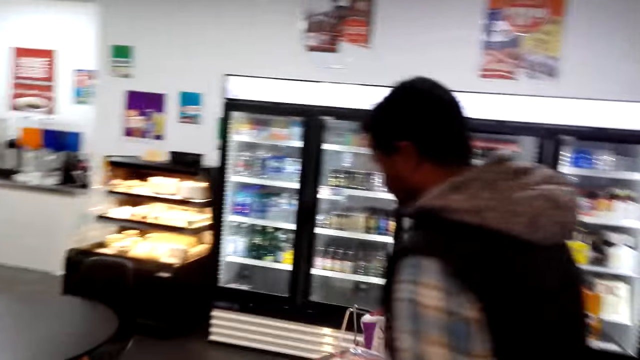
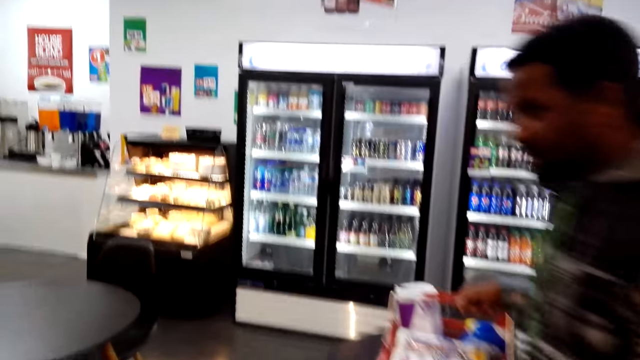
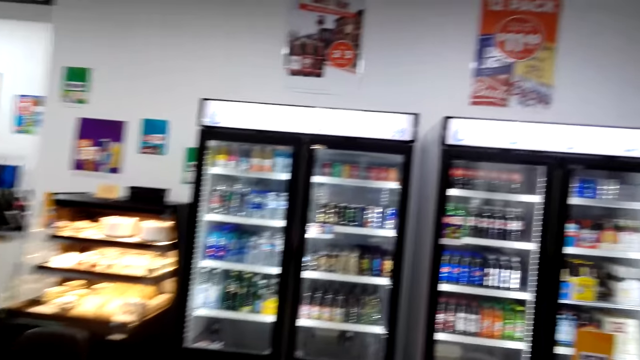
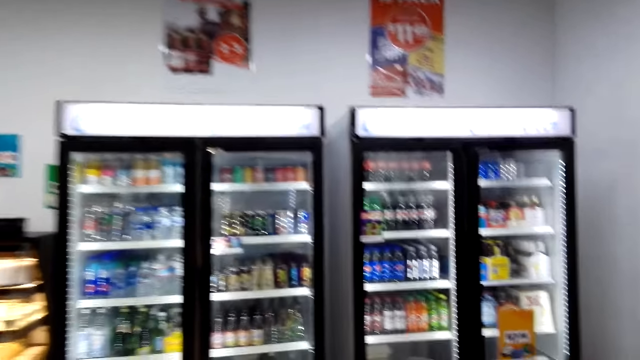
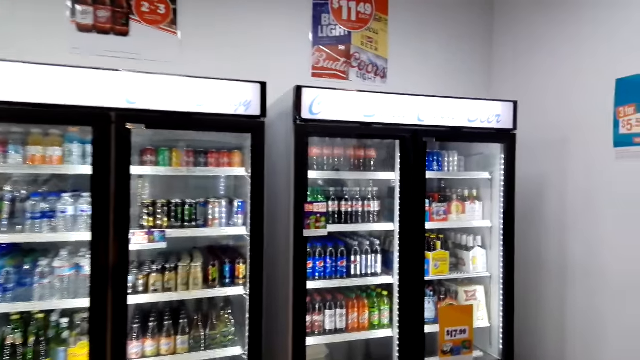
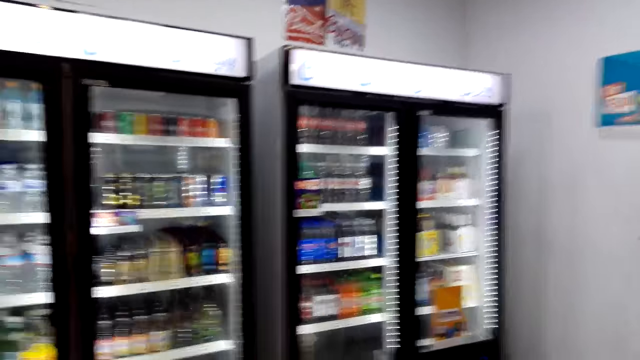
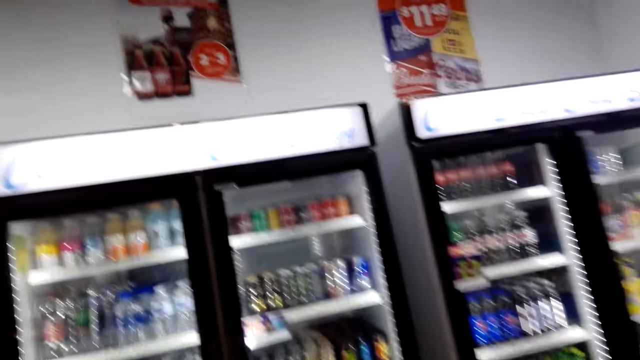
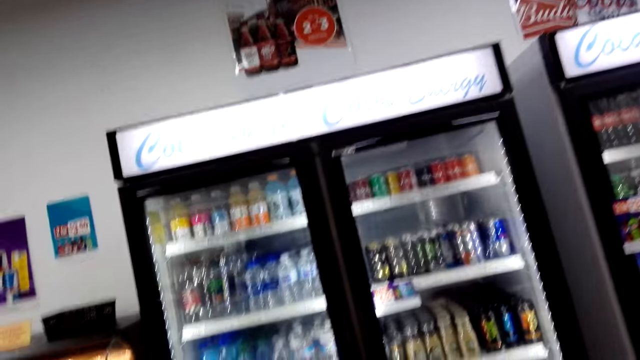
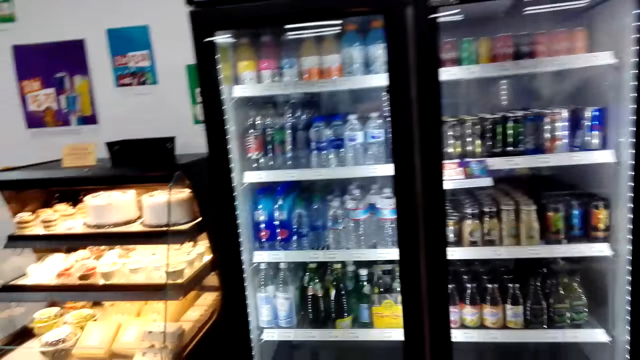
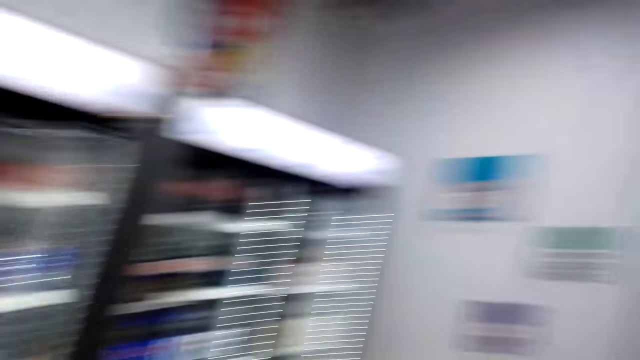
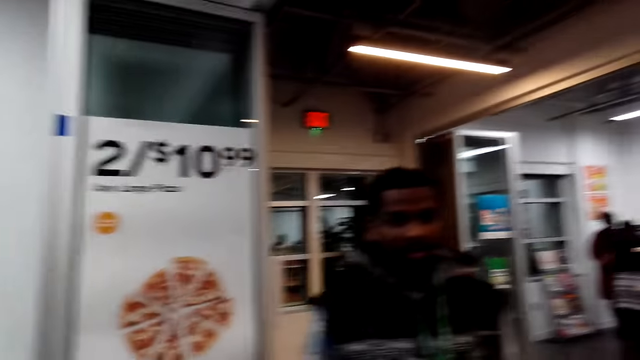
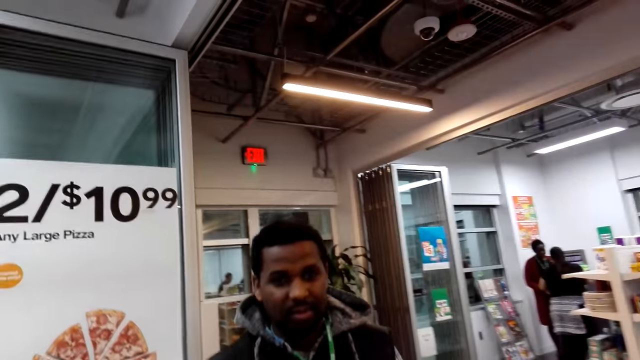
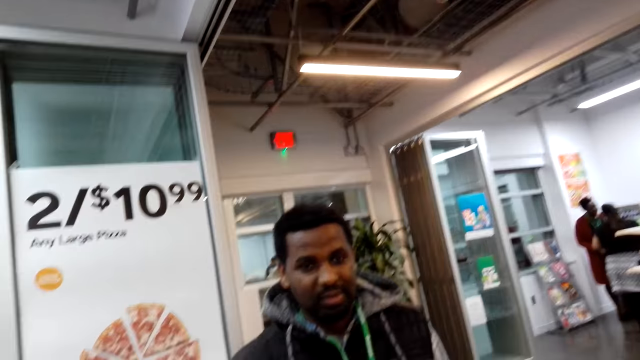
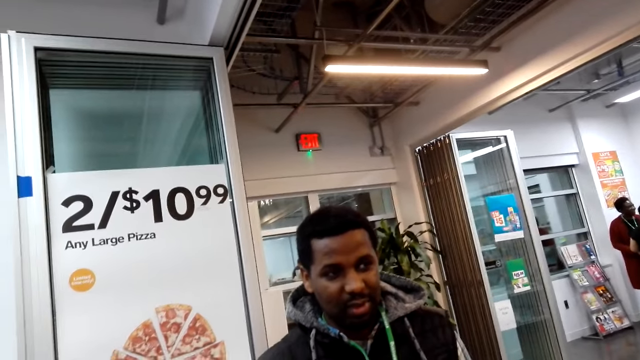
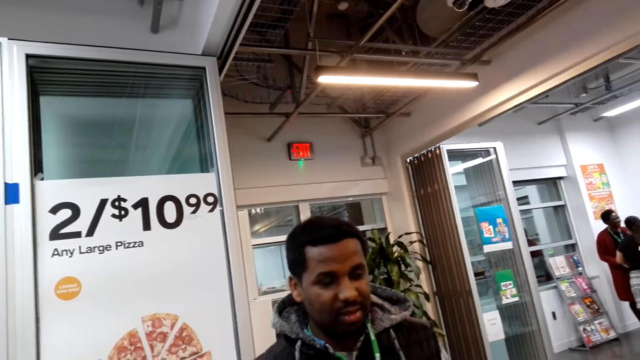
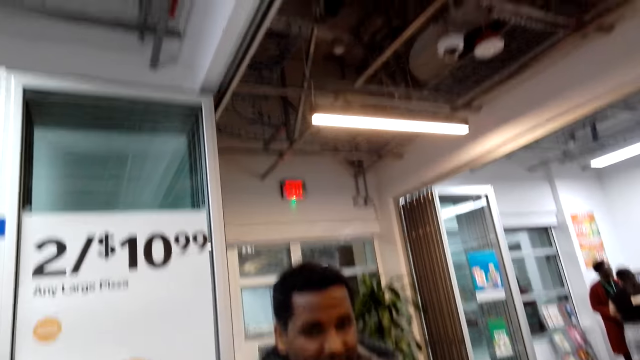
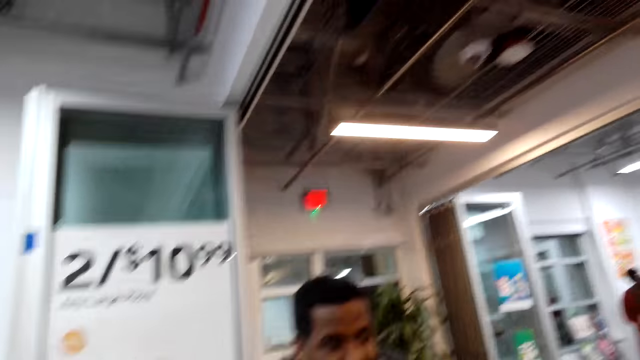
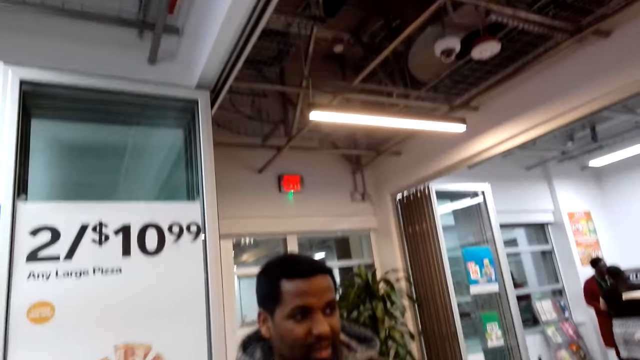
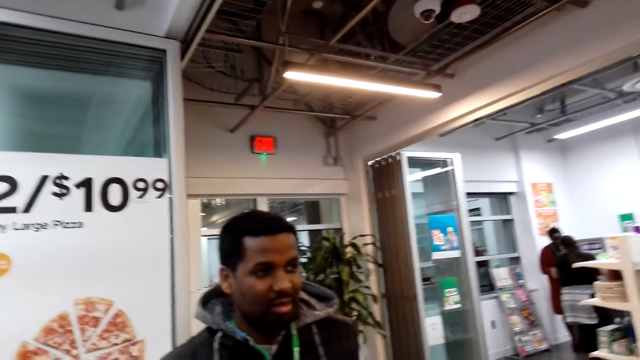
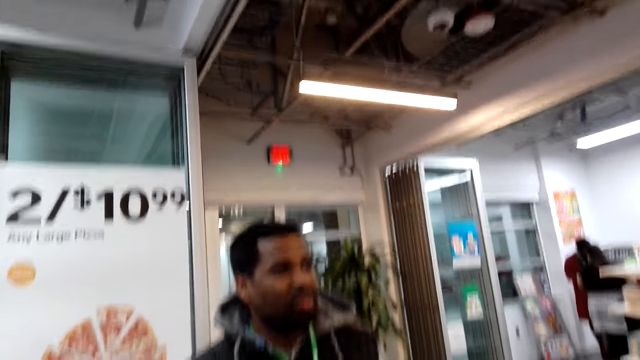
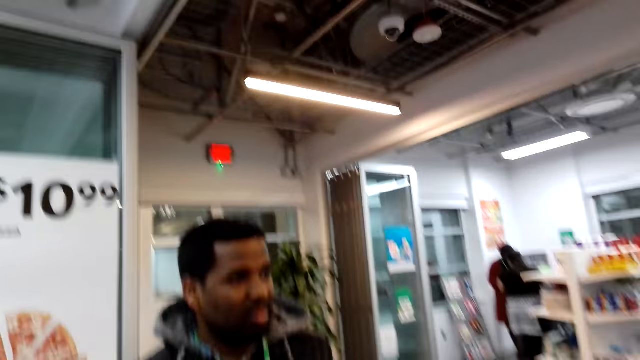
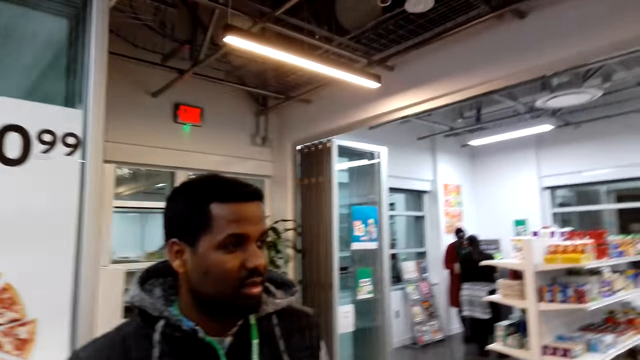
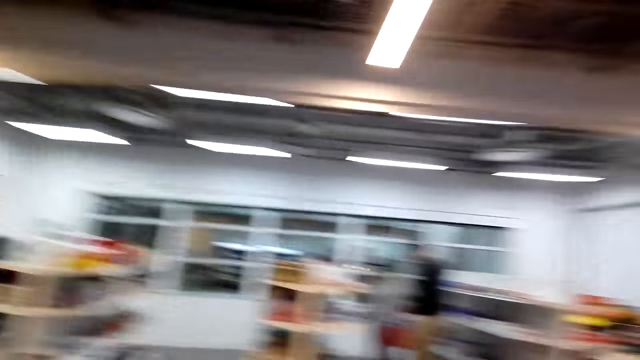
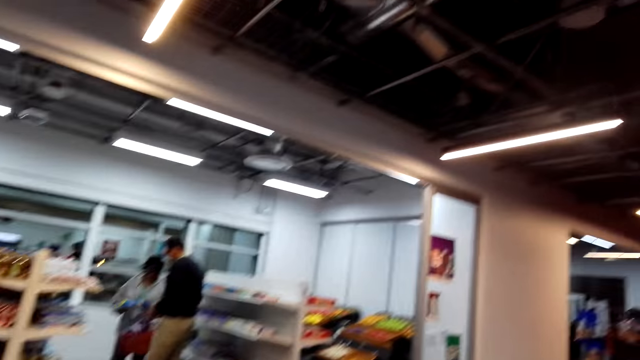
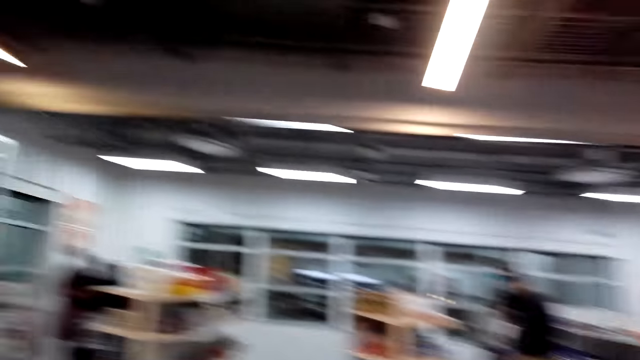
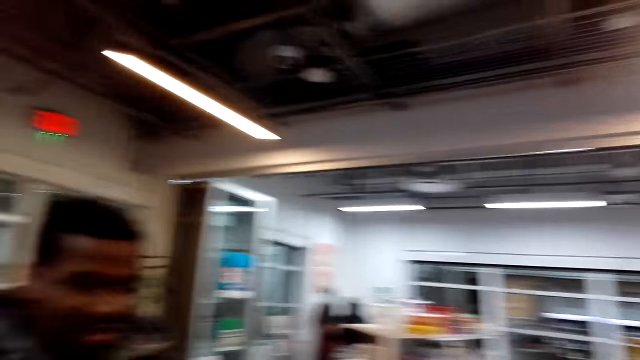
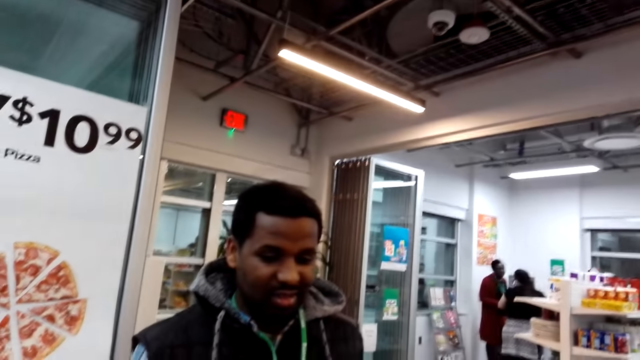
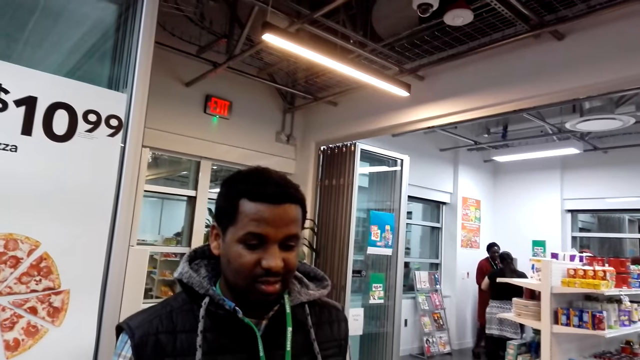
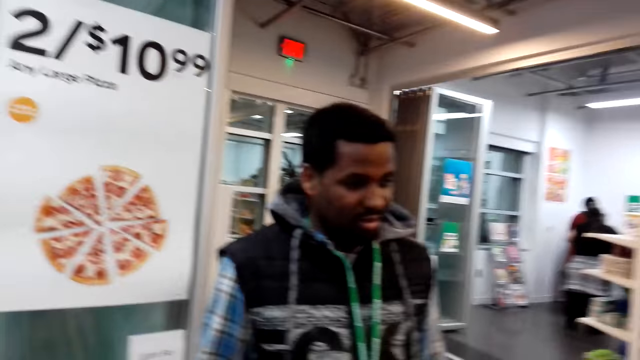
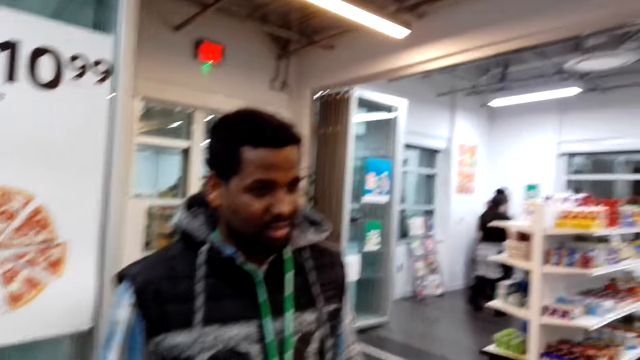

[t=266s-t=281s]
A man puts a shopping rack on the table. The man moves around.

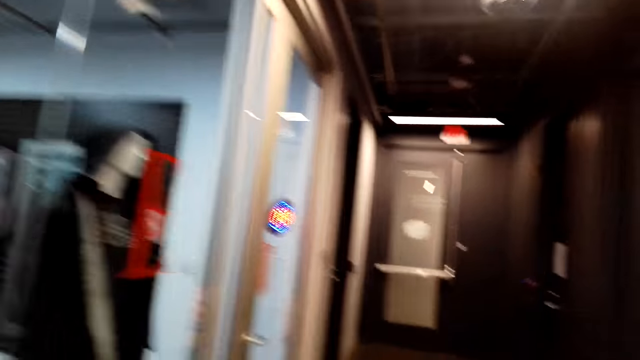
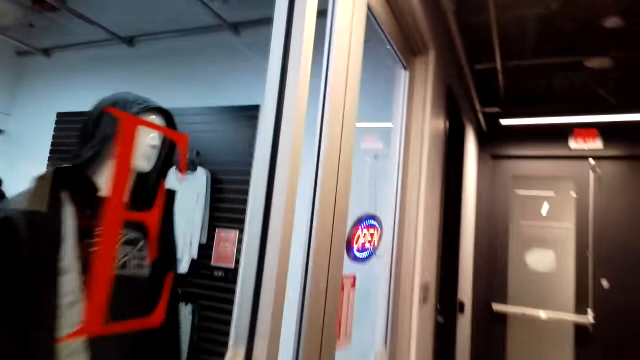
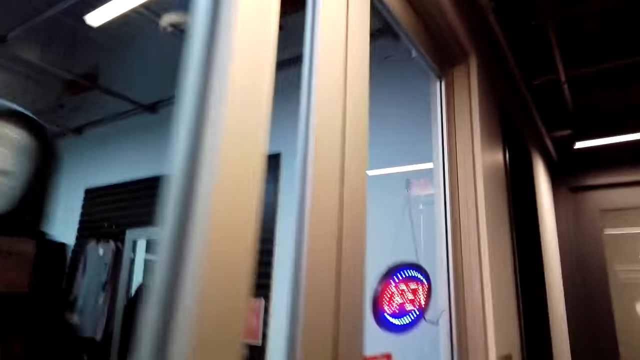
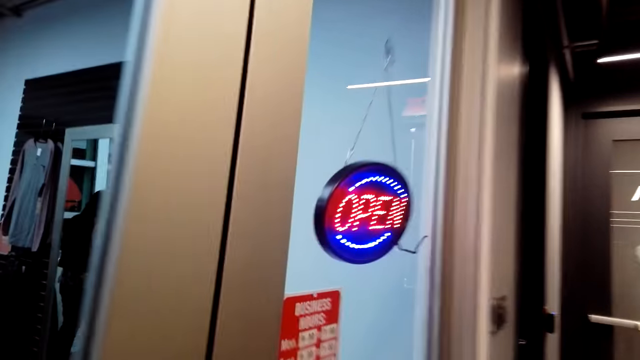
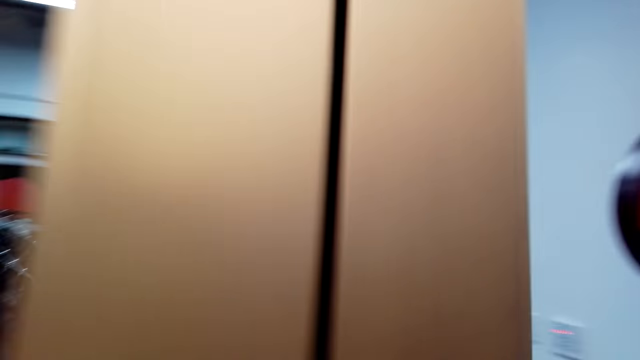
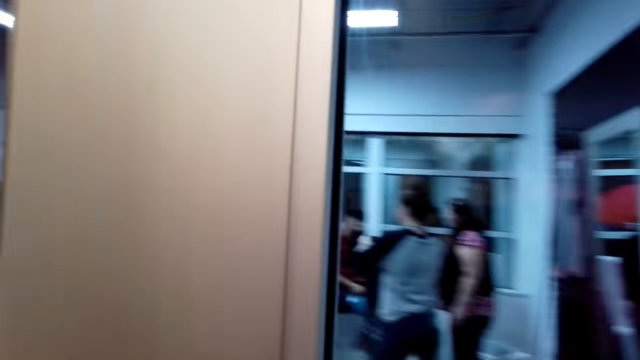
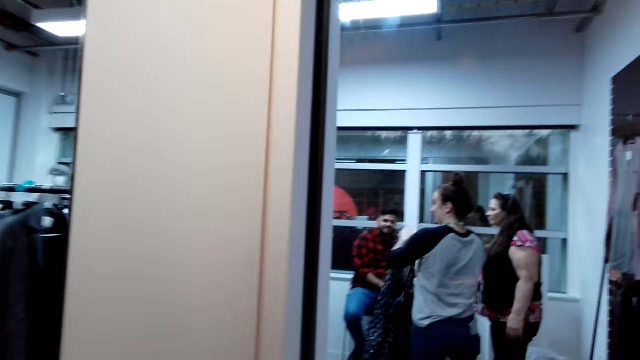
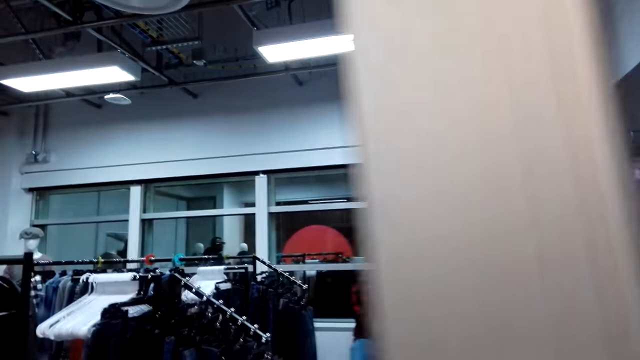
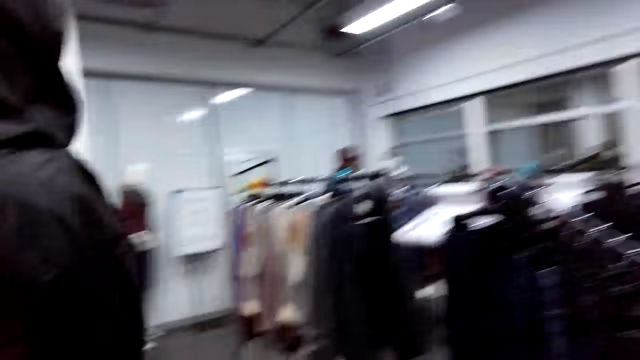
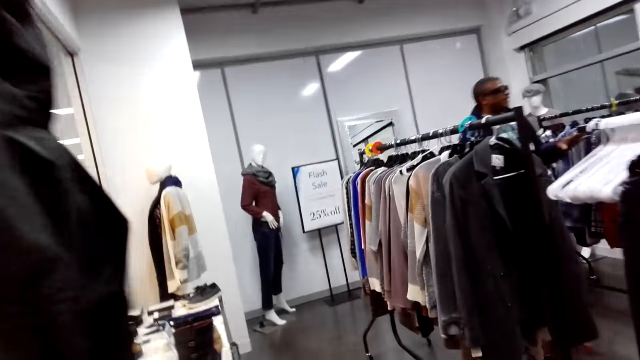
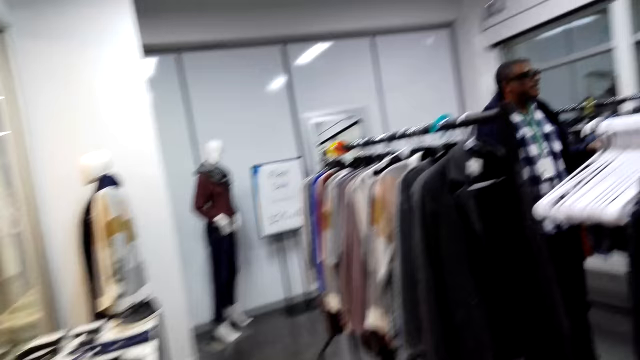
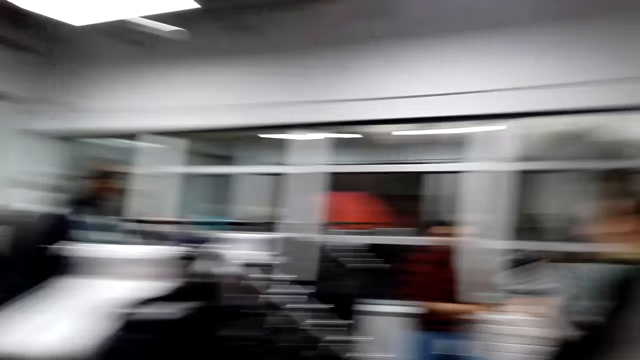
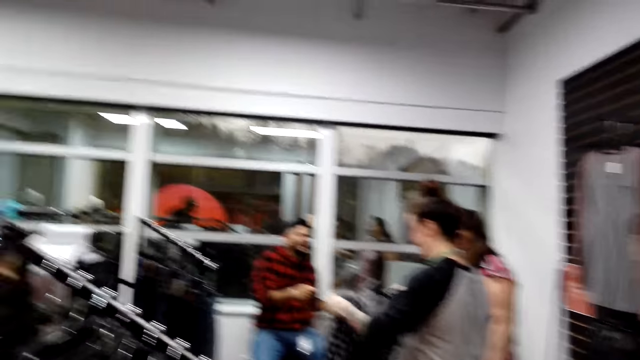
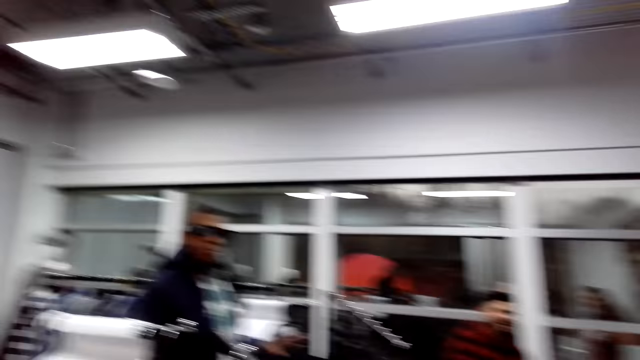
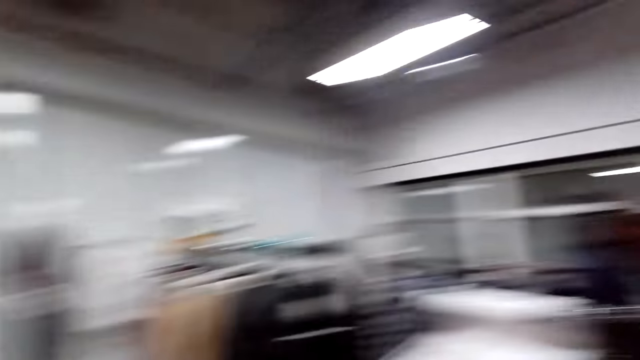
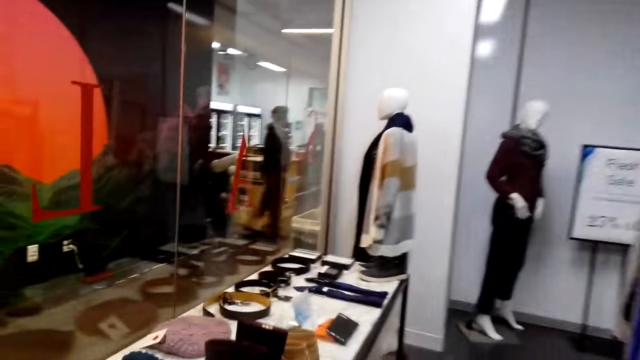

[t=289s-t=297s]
The camera wearer opens the door.
